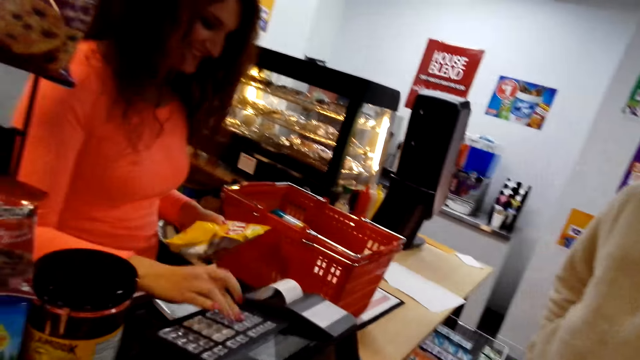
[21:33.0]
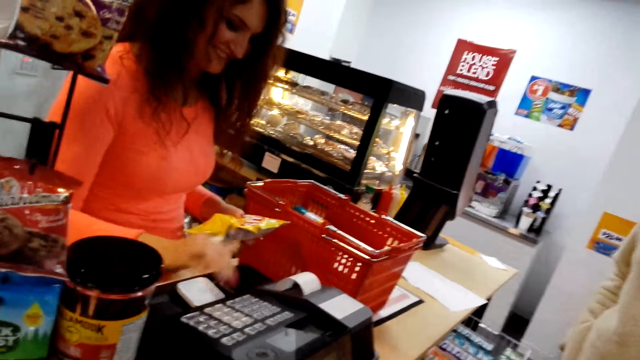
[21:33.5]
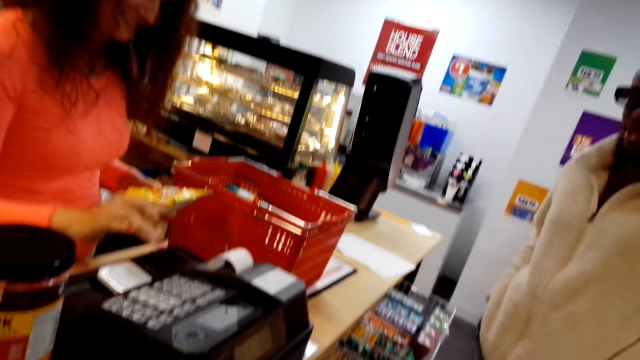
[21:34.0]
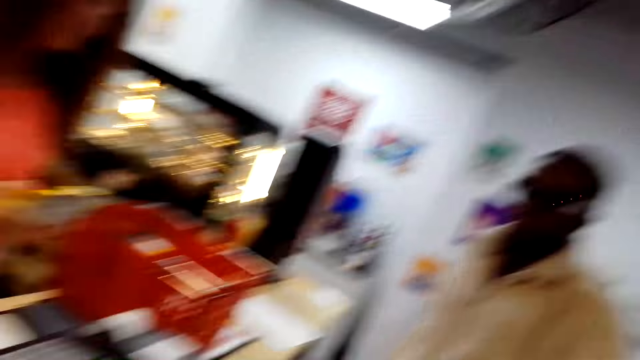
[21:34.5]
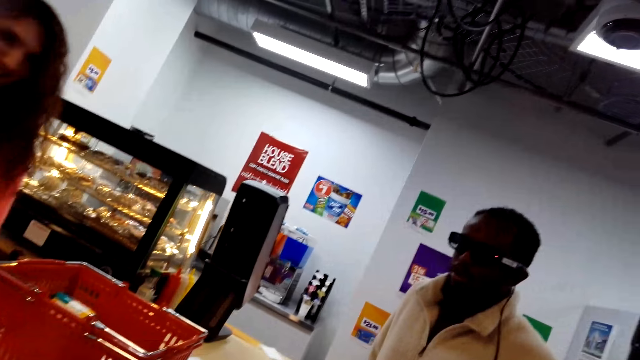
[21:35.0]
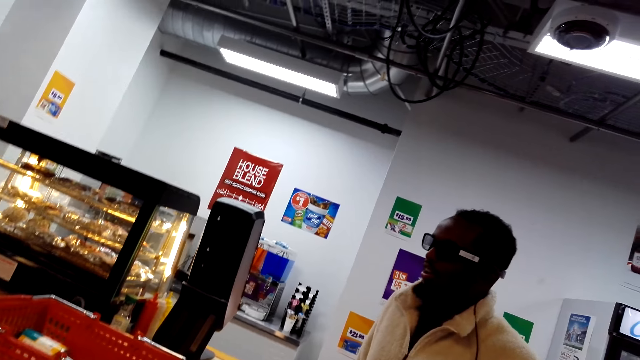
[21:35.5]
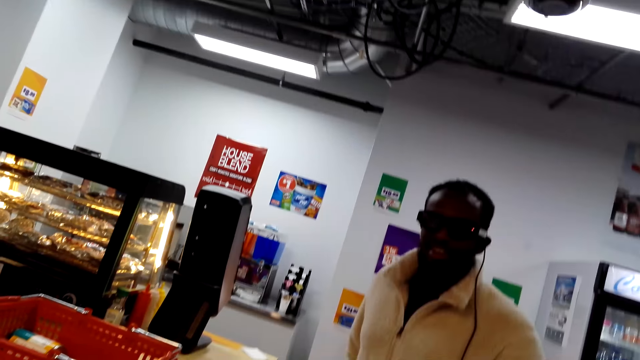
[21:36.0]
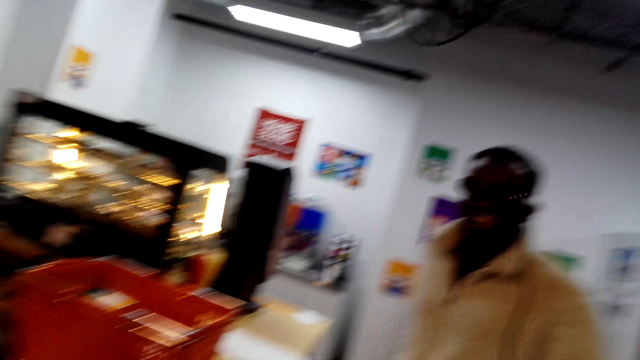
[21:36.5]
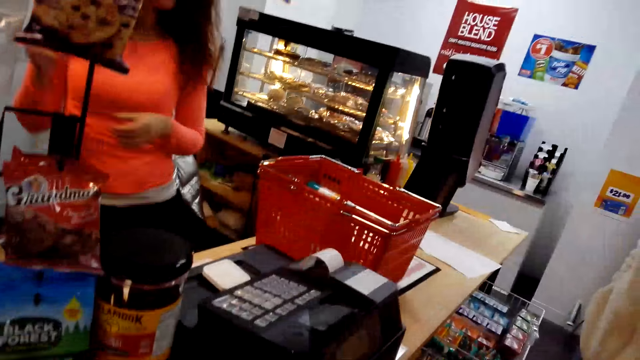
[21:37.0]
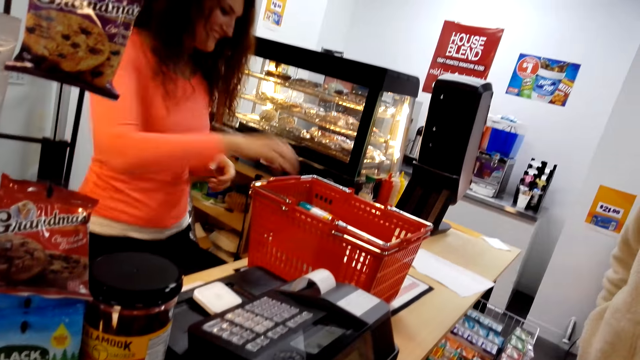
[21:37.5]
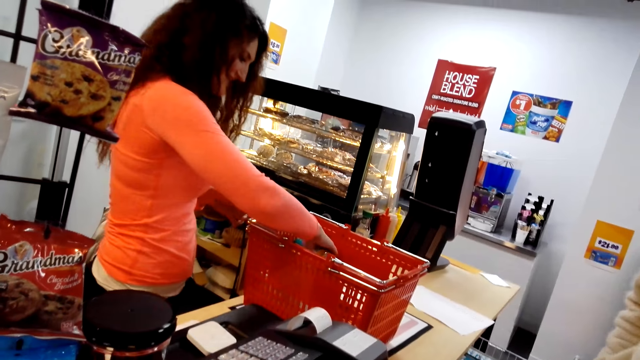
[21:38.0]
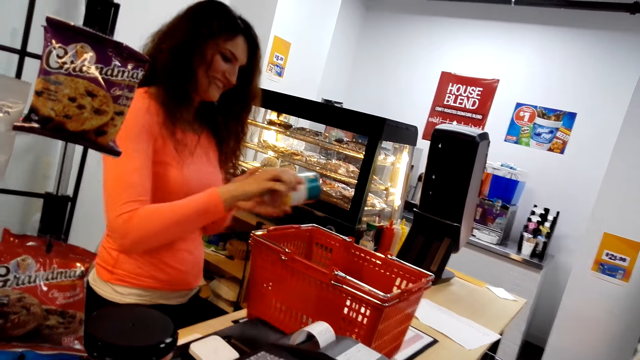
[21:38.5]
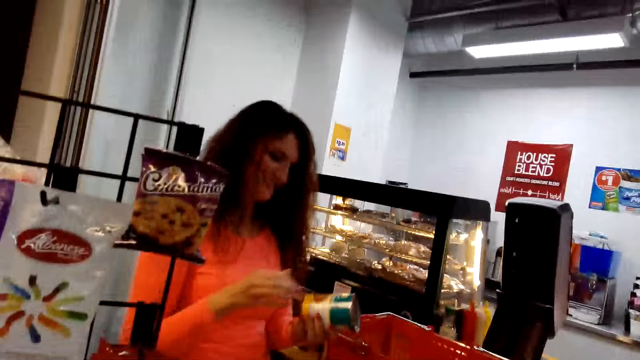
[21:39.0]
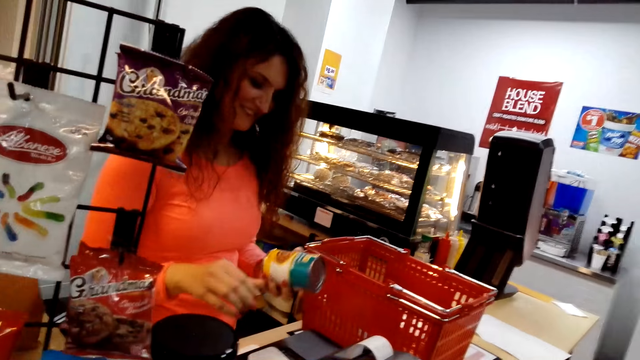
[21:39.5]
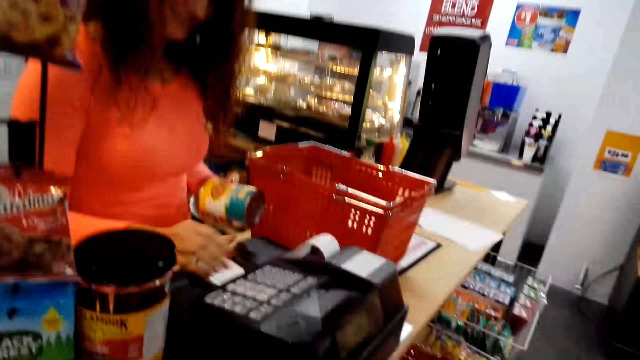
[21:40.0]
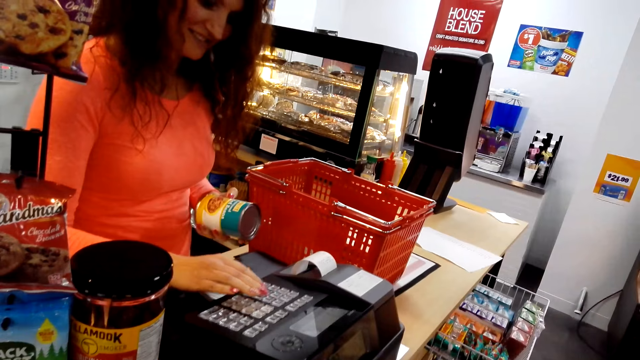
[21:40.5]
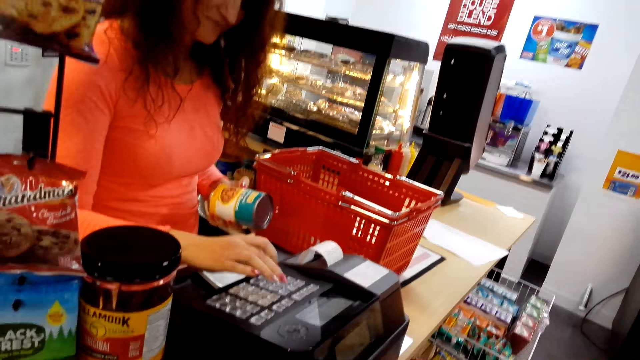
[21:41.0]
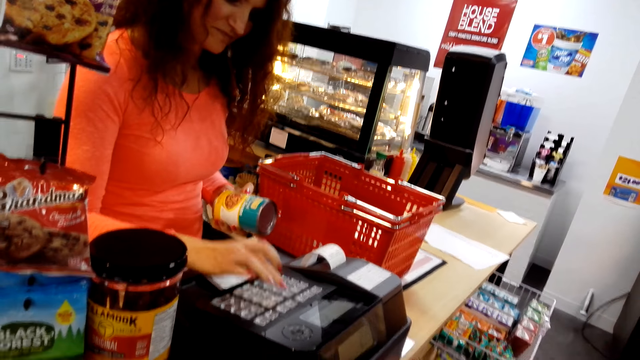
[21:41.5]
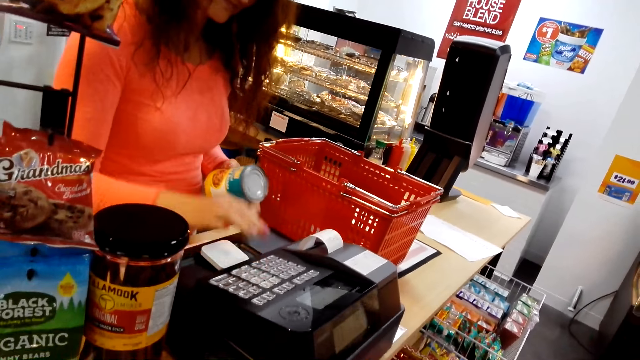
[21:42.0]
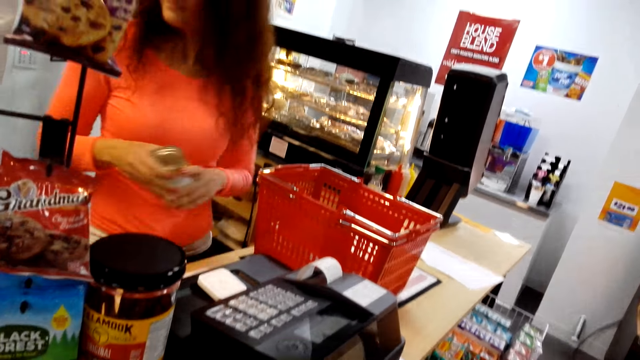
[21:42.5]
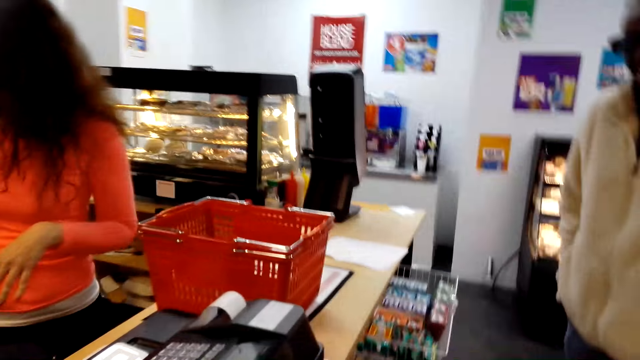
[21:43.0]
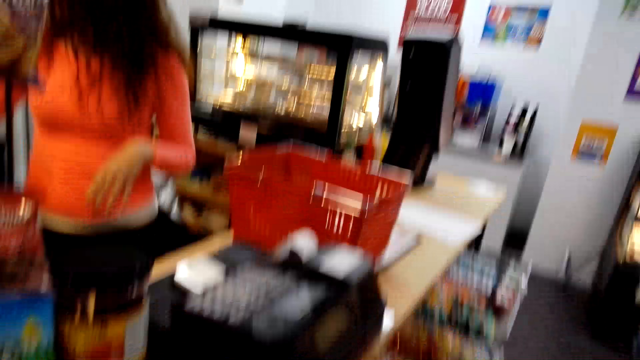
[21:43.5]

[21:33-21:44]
A cashier totals an item. The cashier picks a product from a shopping bucket. The cashier totals an item and presses a cash register.

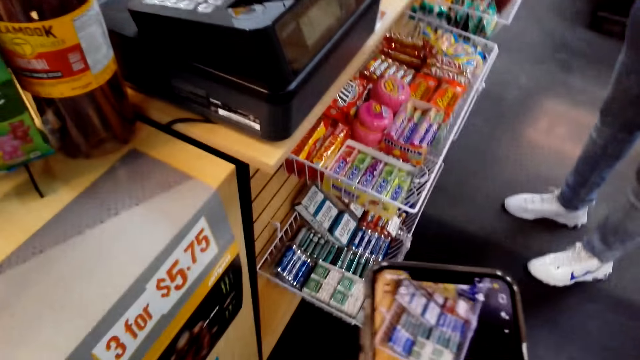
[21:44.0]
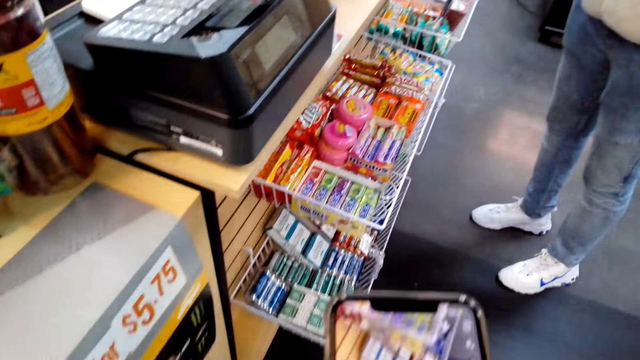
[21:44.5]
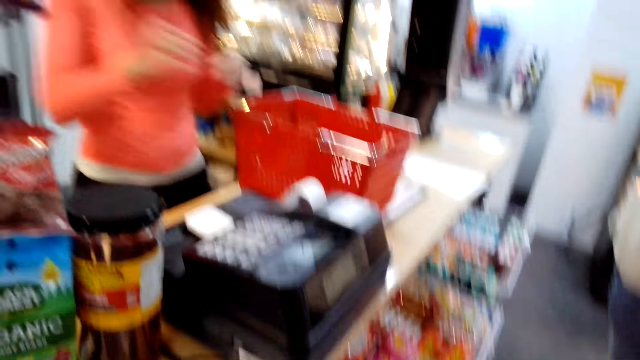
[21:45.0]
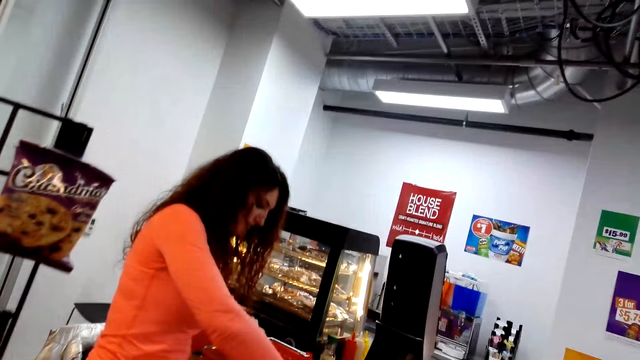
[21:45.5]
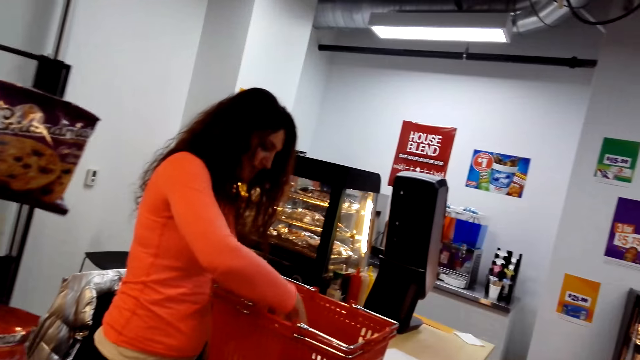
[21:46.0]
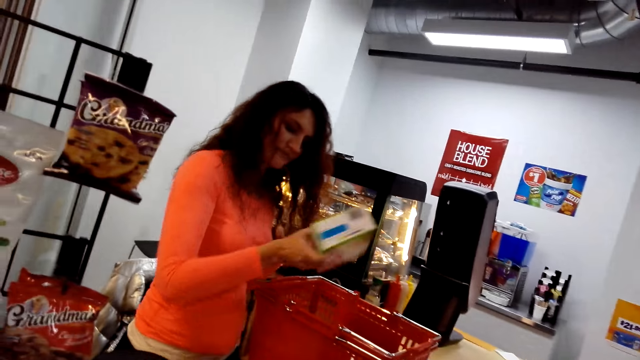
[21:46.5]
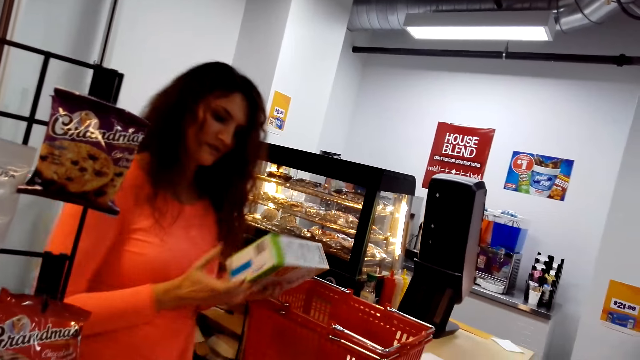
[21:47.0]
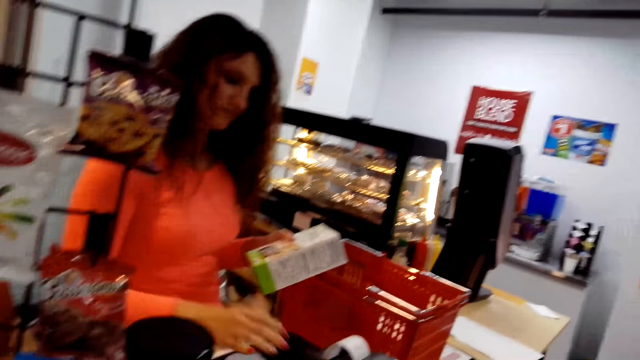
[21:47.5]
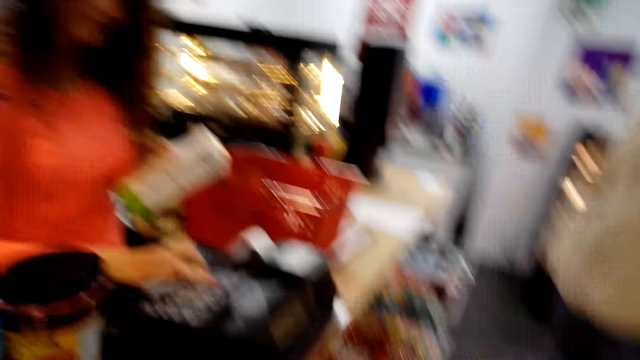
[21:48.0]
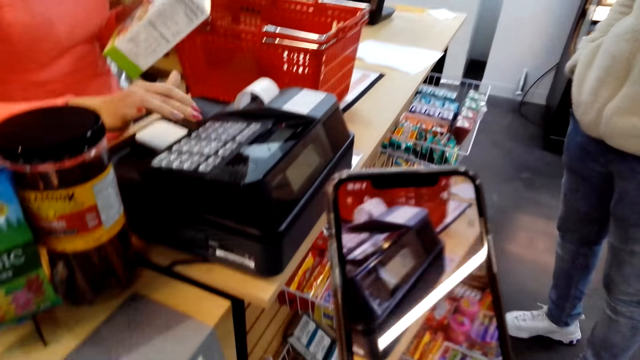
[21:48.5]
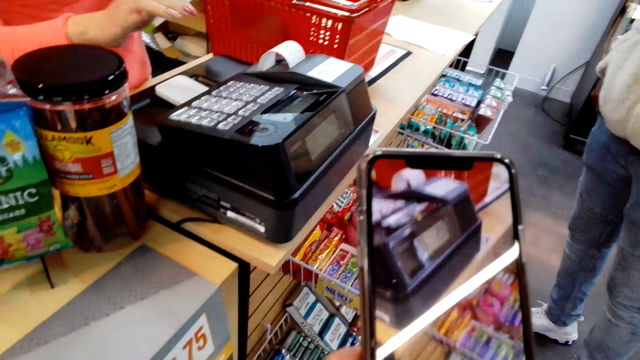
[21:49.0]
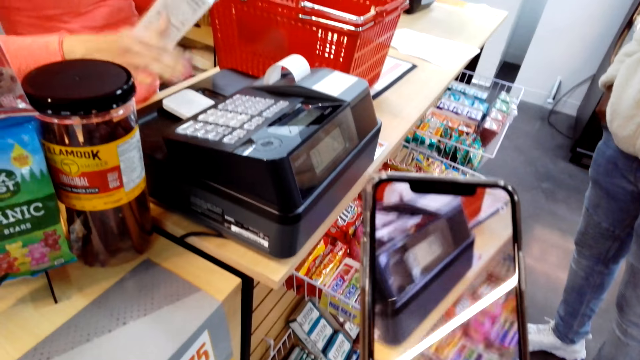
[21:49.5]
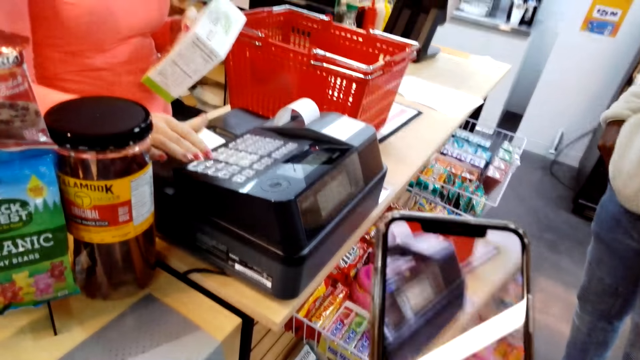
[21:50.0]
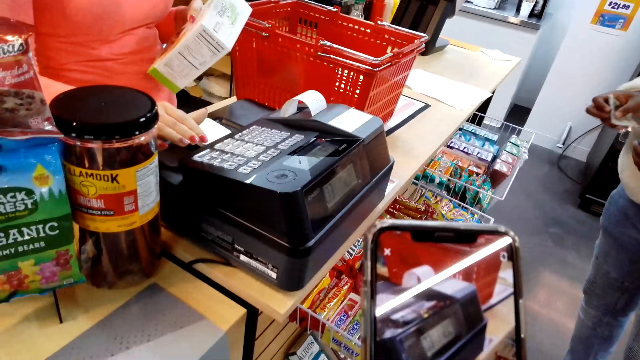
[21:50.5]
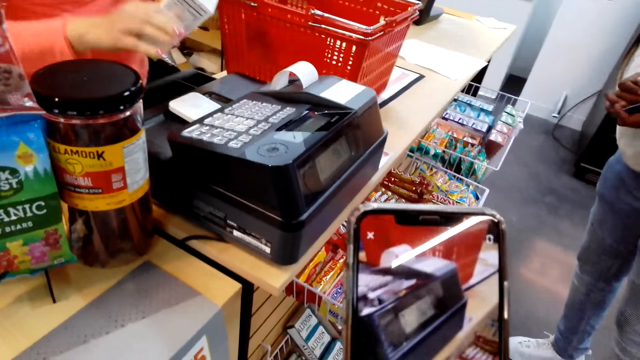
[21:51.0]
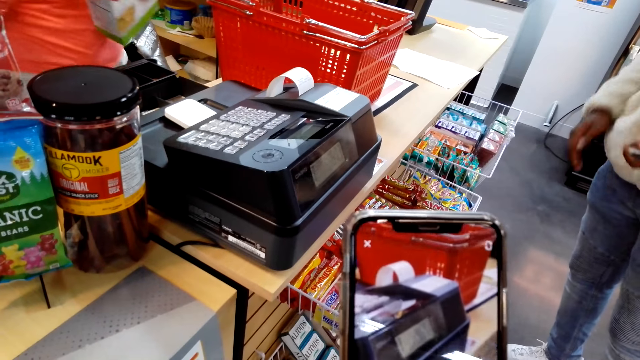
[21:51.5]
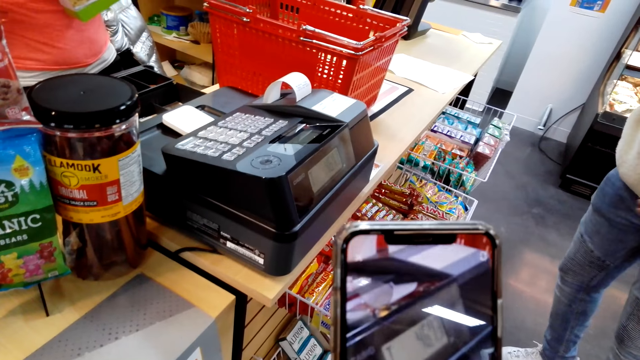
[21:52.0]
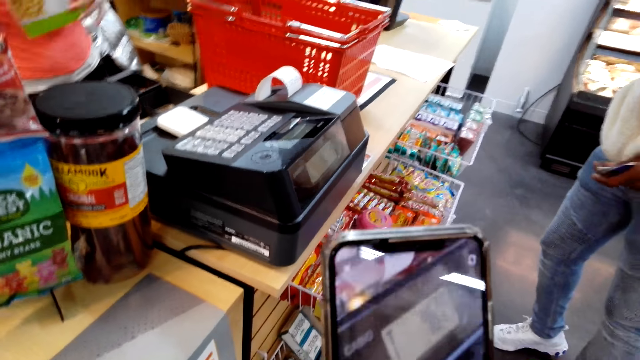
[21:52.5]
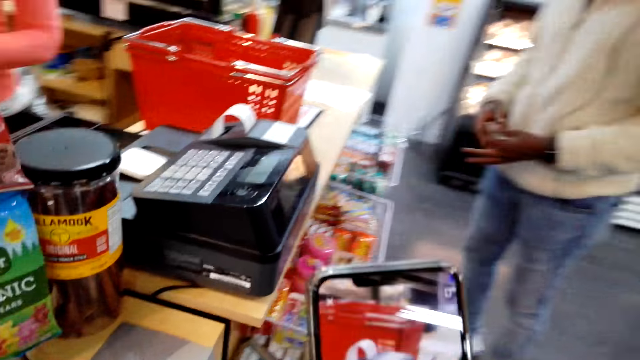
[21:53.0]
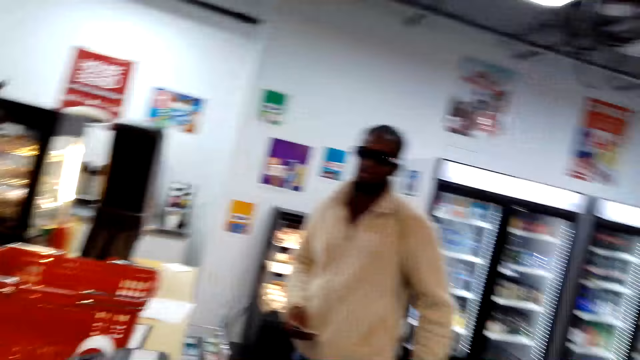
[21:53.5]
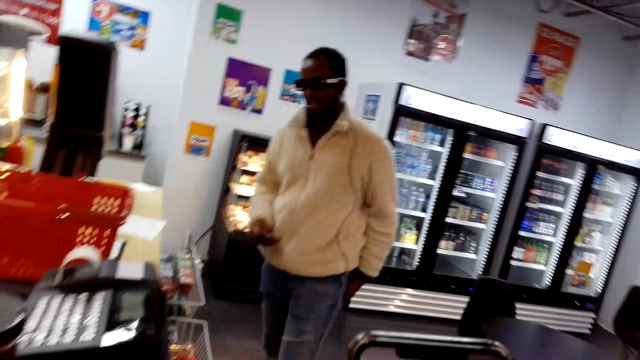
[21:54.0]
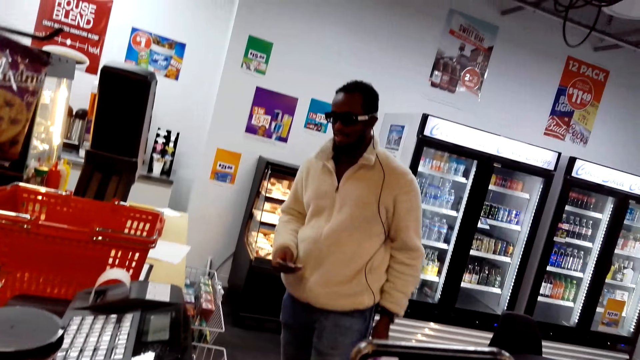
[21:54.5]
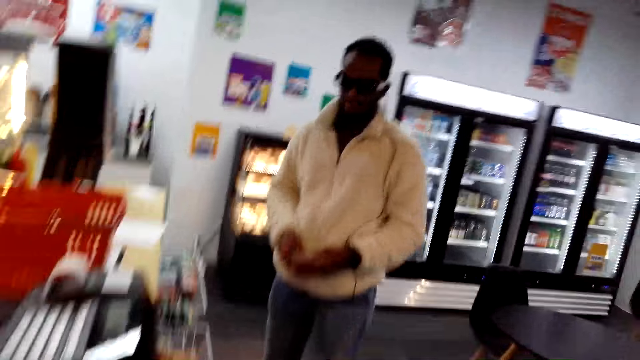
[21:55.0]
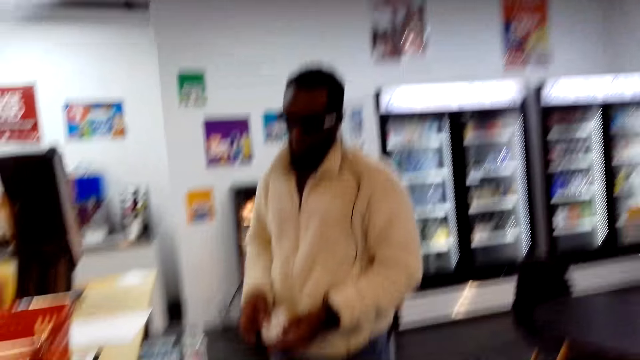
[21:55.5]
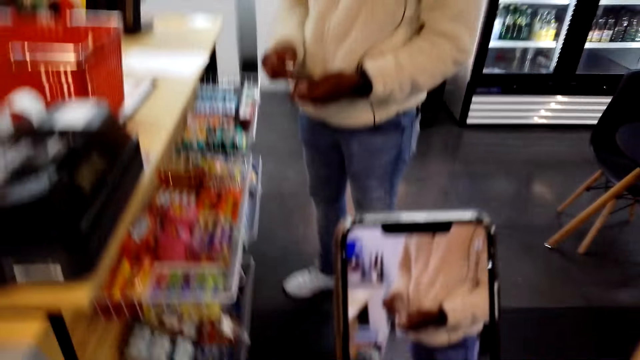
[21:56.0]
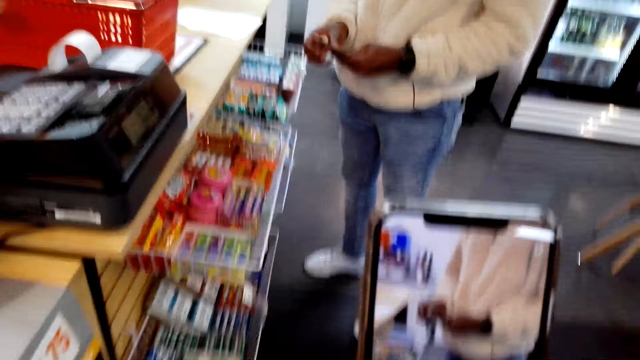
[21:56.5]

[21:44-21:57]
A cashier places an item on a counter. The camera wearer uses a phone. The cashier picks a box in a shopping bucket and totals an item. The camera wearer uses his phone. The cashier opens a cash register. The cashier converses with a man.
